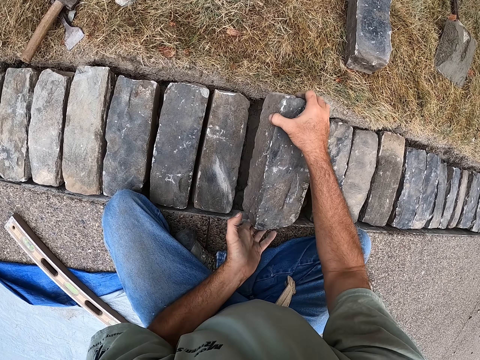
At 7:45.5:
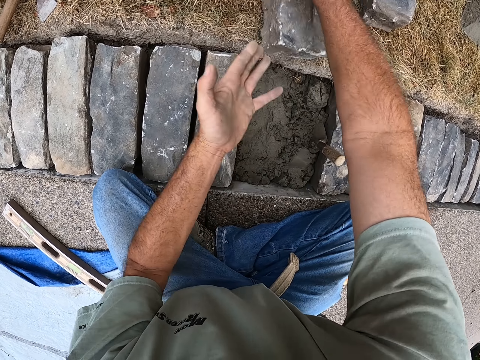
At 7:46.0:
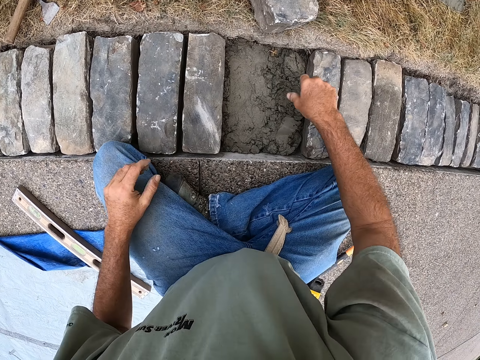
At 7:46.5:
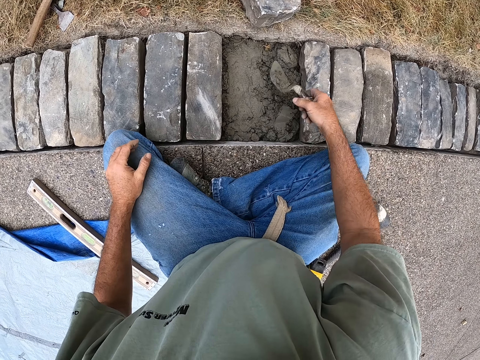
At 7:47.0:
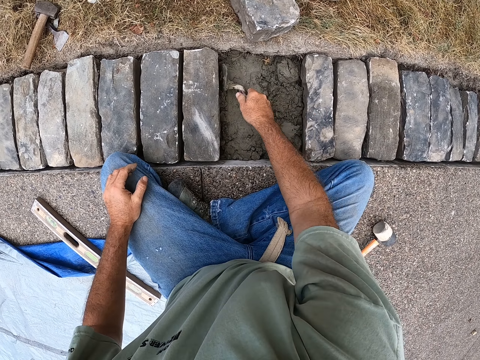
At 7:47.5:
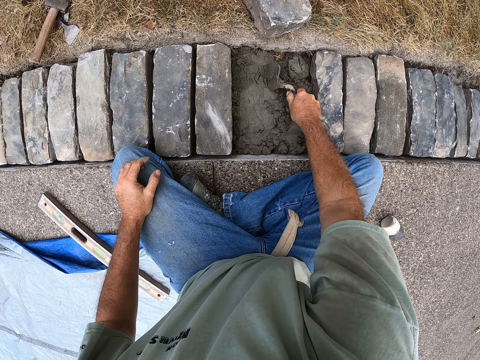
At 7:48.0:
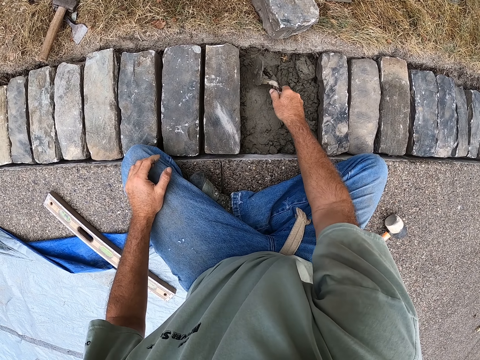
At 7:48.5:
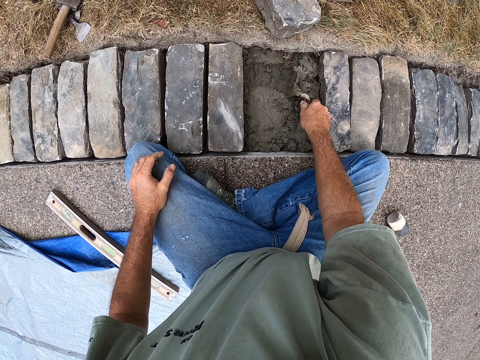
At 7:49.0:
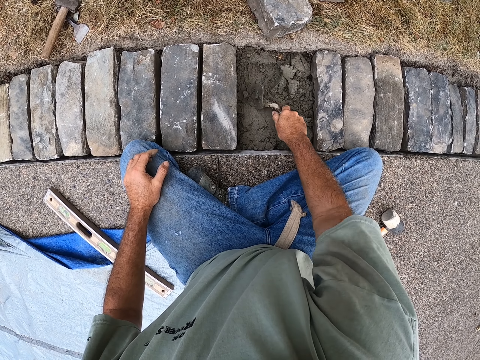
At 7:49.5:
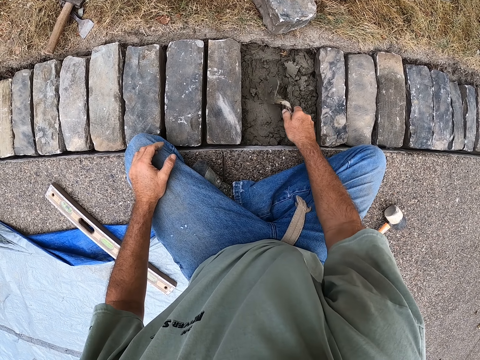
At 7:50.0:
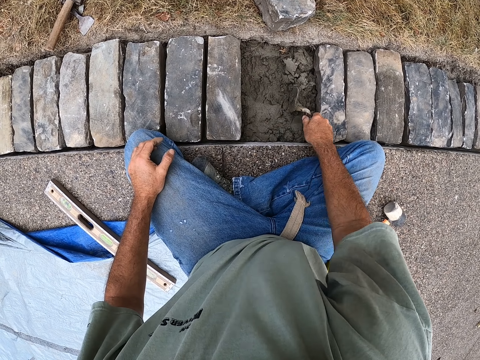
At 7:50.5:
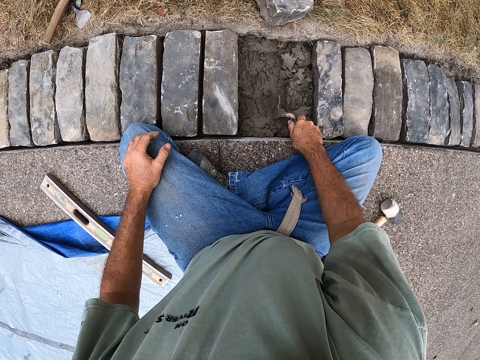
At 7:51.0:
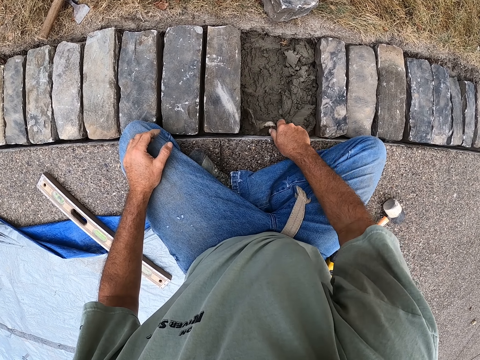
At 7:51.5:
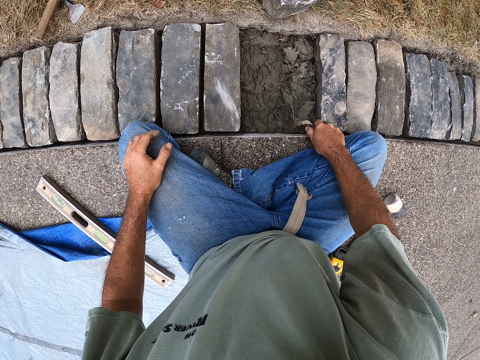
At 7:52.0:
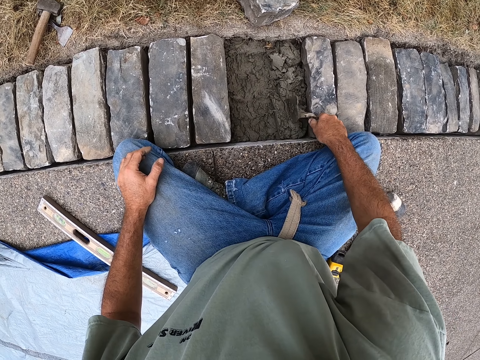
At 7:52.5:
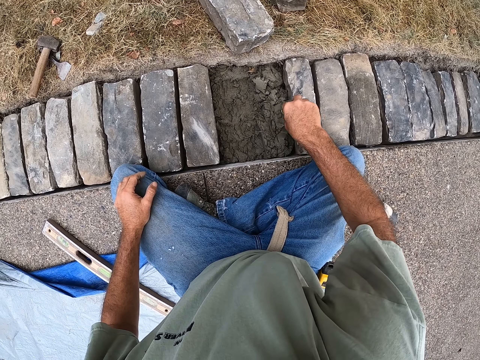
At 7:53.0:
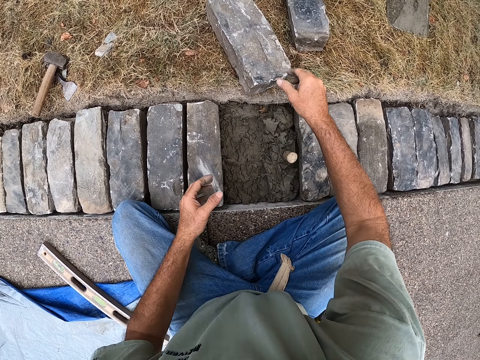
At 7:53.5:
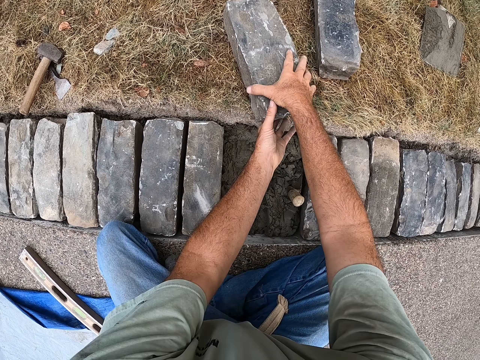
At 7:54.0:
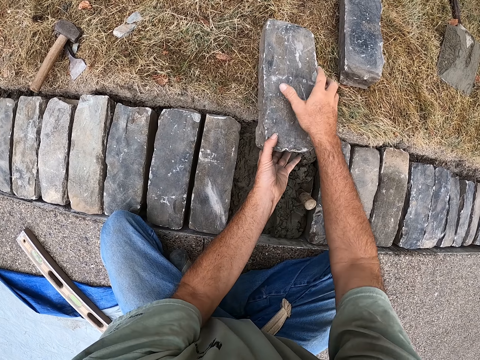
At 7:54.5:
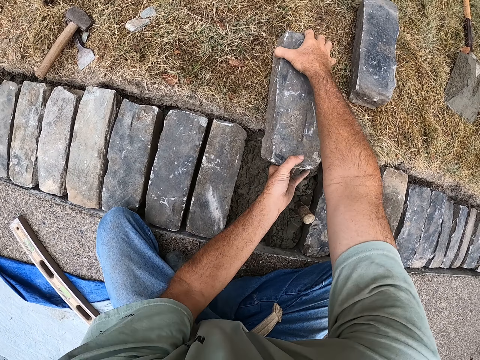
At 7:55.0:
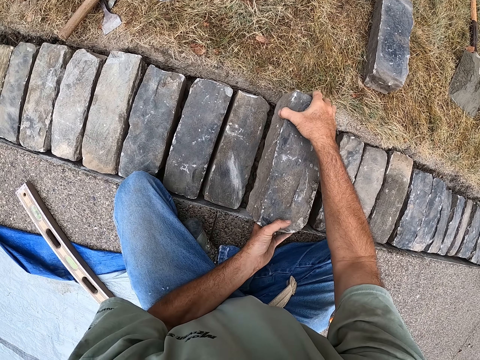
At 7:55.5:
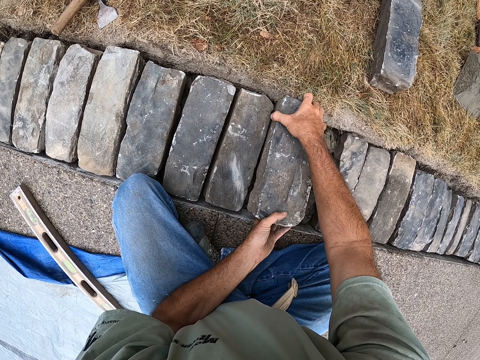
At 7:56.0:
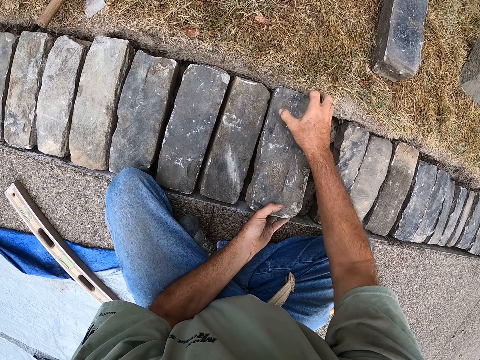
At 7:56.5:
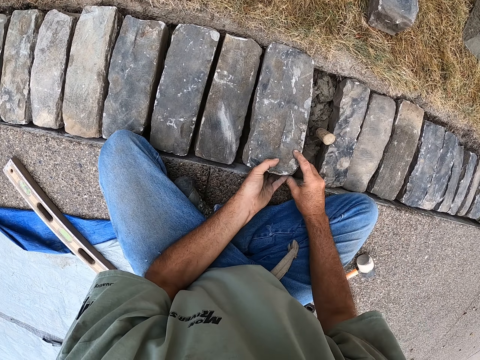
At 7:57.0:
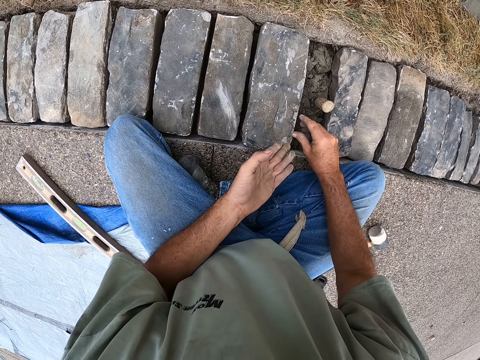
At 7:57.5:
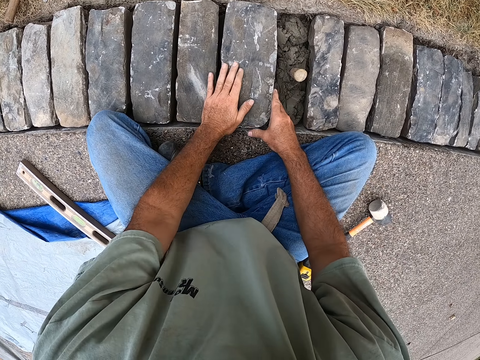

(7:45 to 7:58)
The camera wearer removes the brick from a ditch. They spread the mortar with a trowel in the ditch. They move the brick into the ditch.

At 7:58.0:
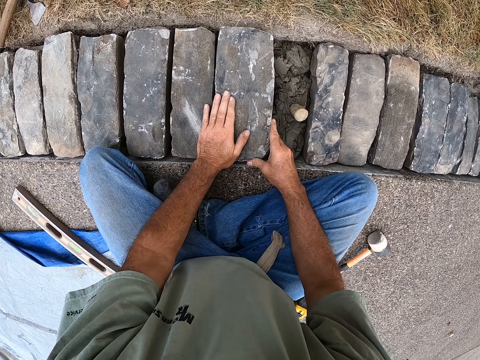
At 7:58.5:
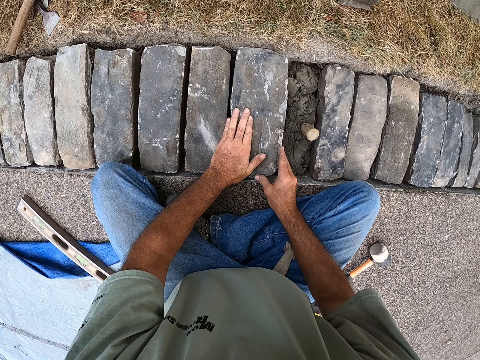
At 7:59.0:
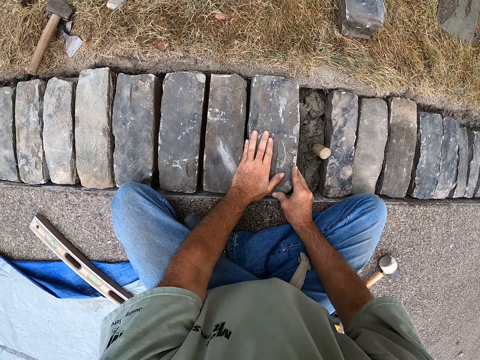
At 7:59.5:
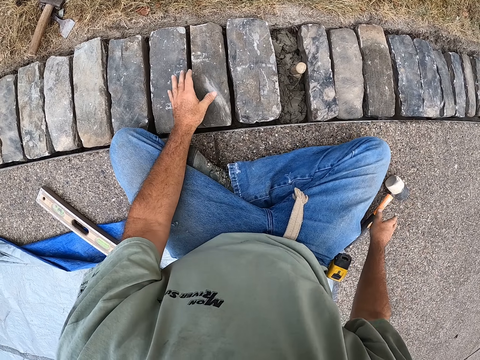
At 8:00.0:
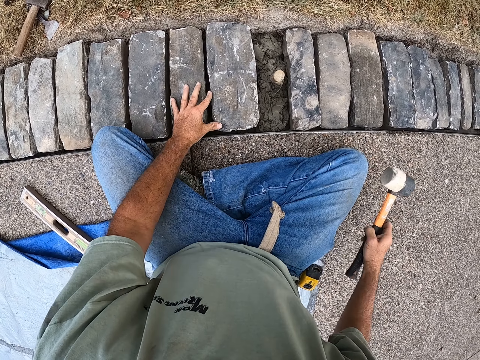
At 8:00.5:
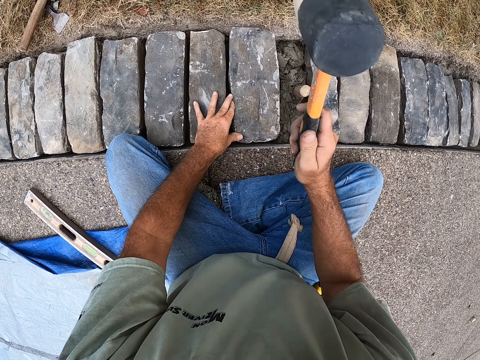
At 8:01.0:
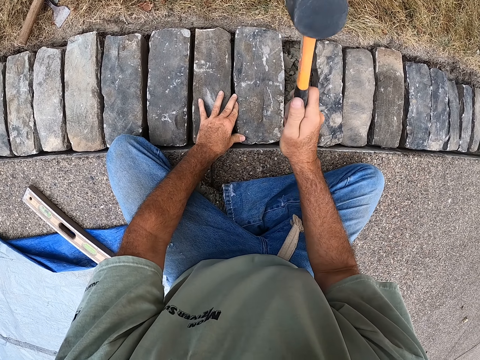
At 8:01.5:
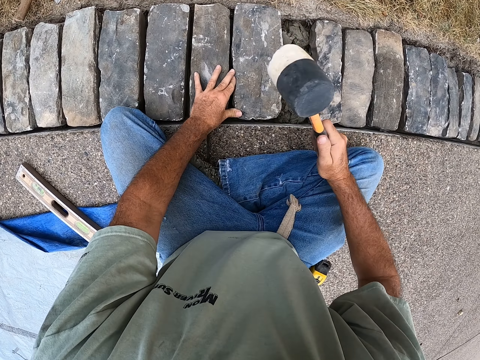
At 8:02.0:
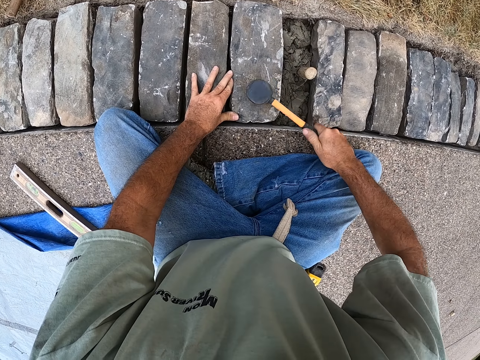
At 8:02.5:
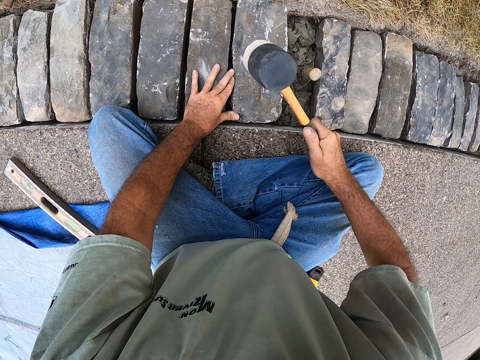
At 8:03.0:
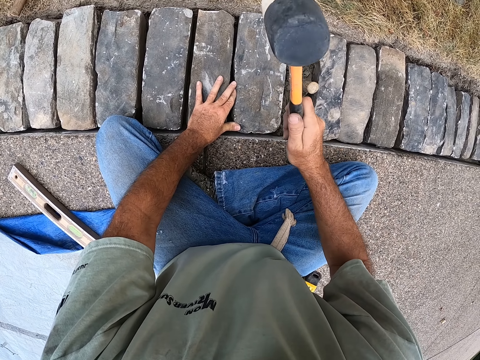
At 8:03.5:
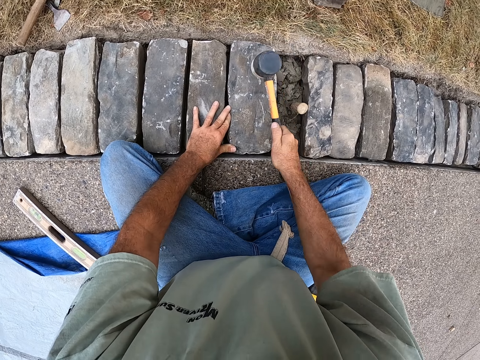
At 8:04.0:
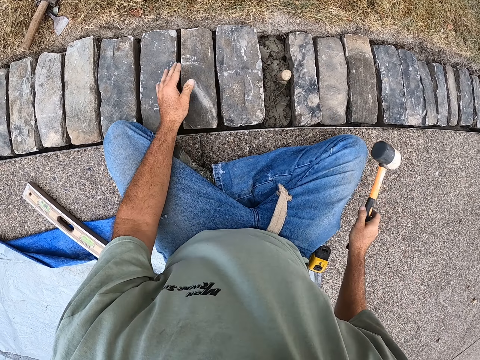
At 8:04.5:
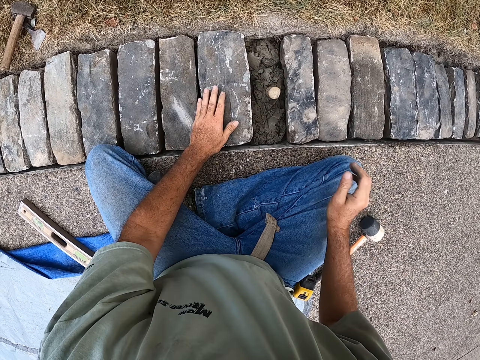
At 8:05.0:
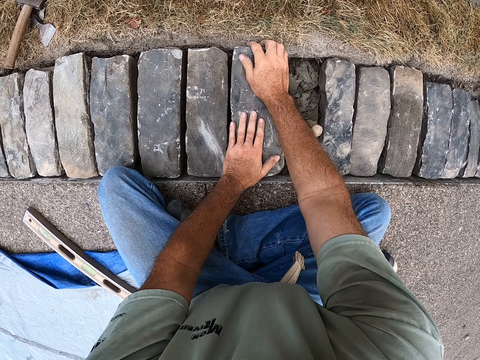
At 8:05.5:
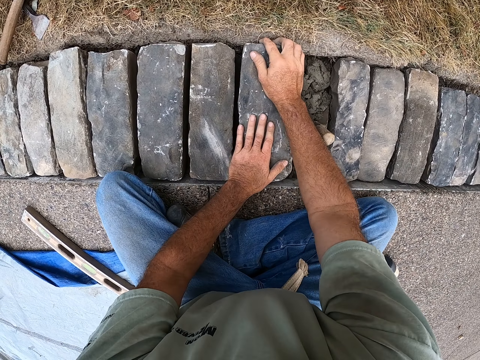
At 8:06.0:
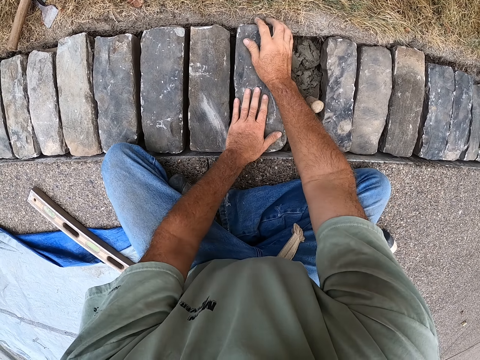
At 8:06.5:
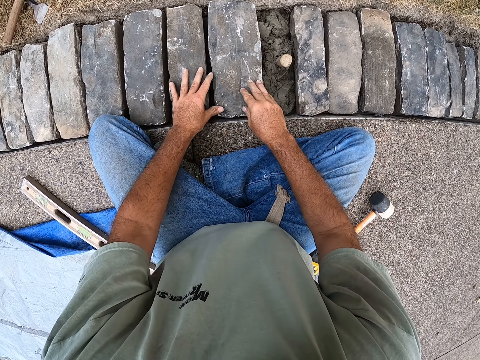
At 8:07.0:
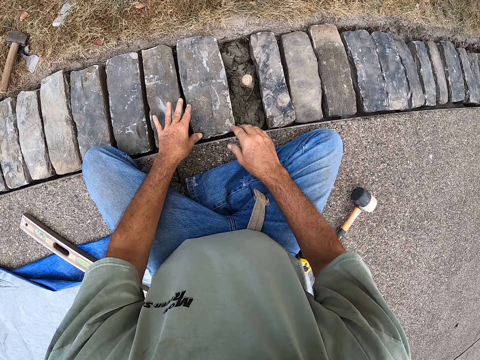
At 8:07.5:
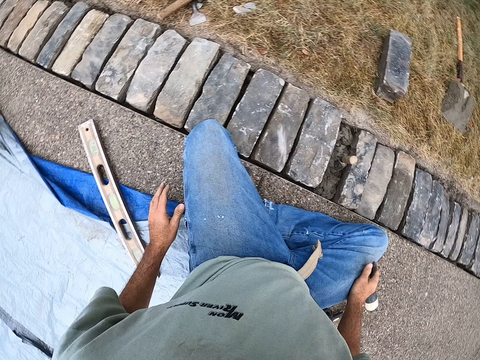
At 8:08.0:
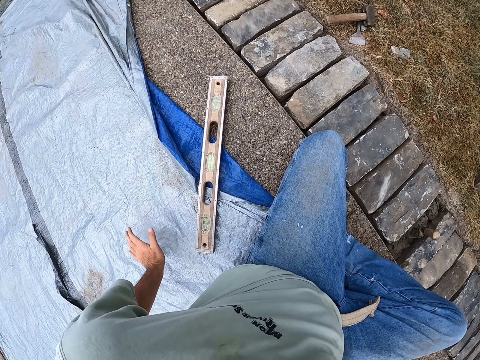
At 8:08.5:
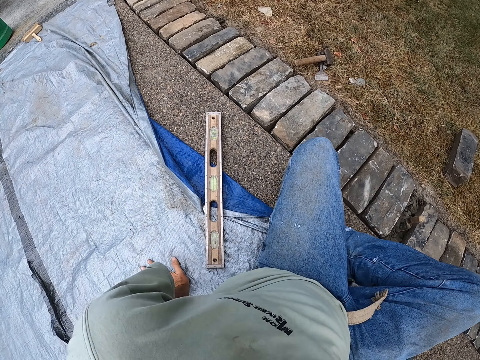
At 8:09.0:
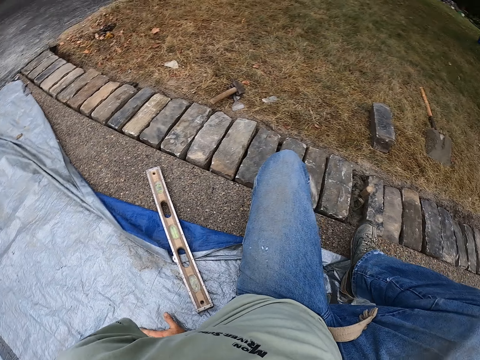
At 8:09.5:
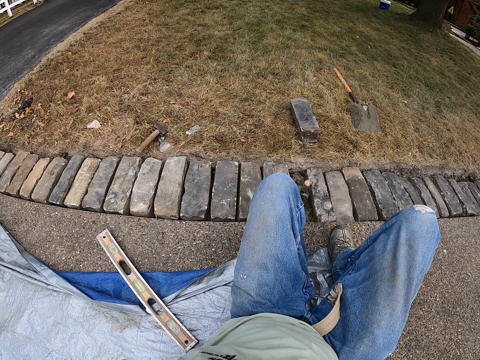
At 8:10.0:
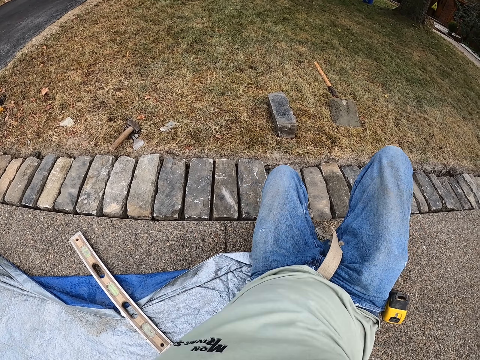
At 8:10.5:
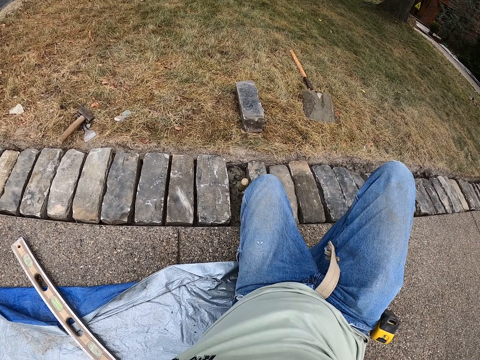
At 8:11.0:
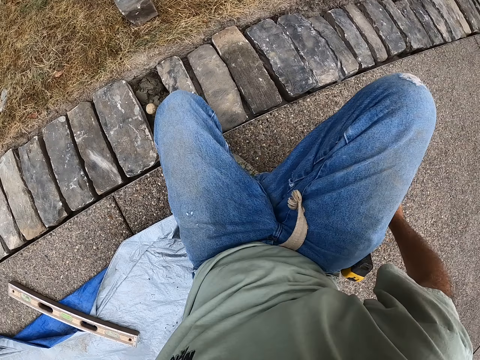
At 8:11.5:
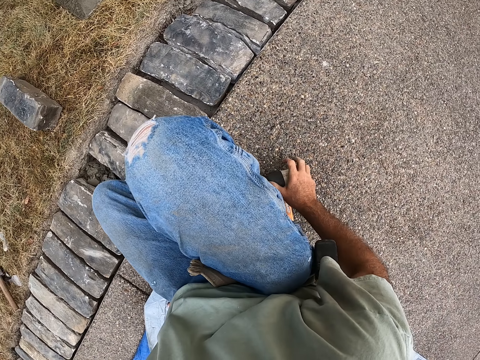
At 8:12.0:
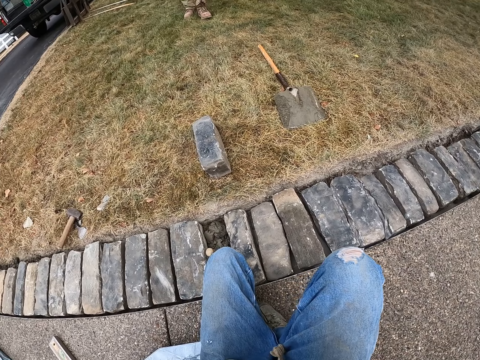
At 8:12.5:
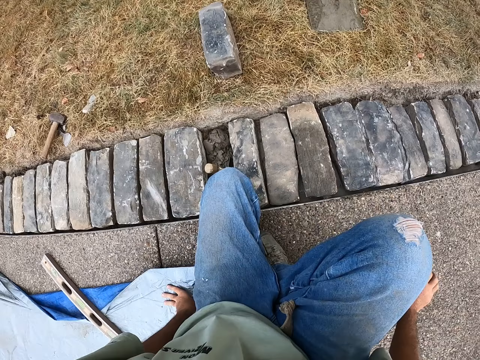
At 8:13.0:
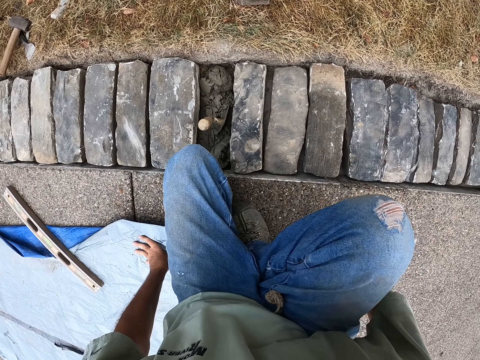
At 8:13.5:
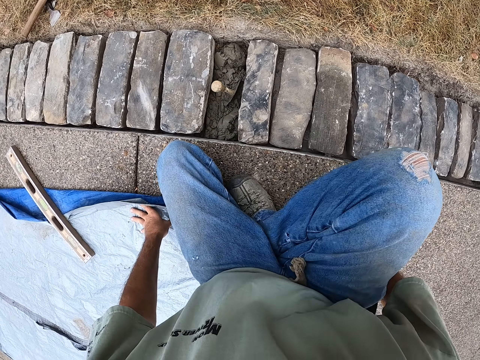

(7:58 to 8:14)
The camera wearer picks up the rock hammer from the road. They hit the brick with the rock hammer in a ditch. They put the rock hammer on the road. They hold the brick in the ditch. They look around the ground. They move on the road.
